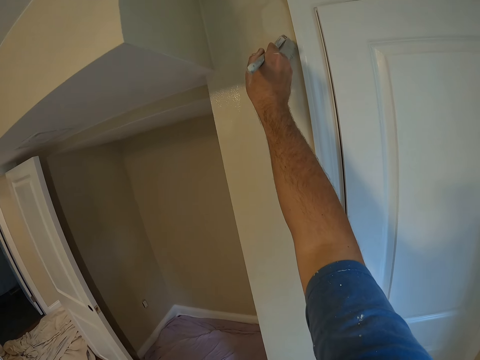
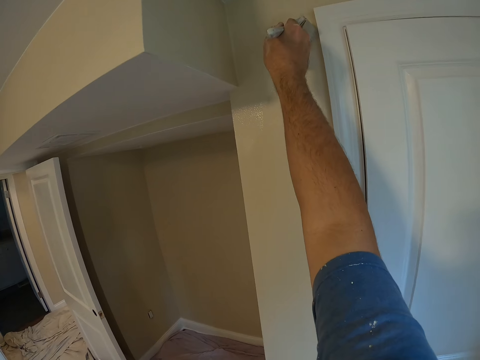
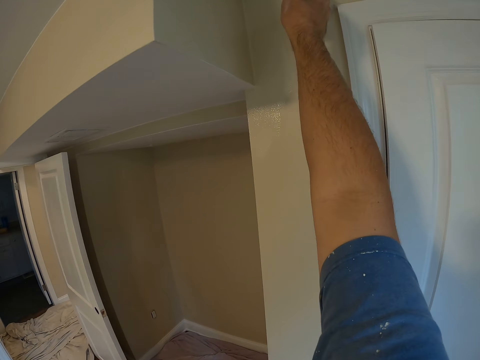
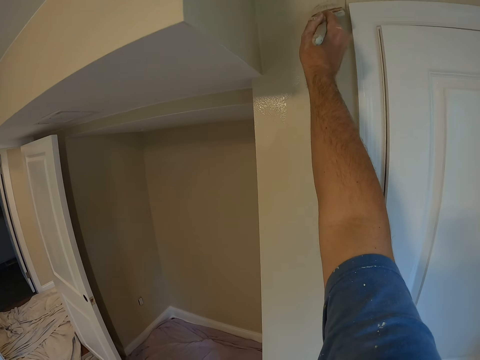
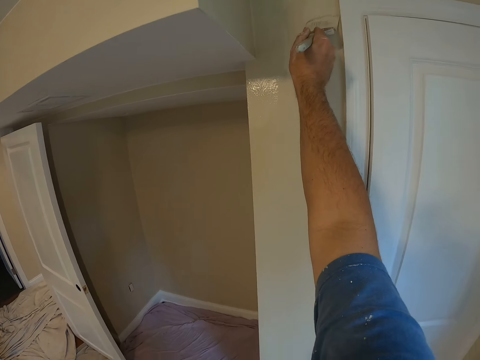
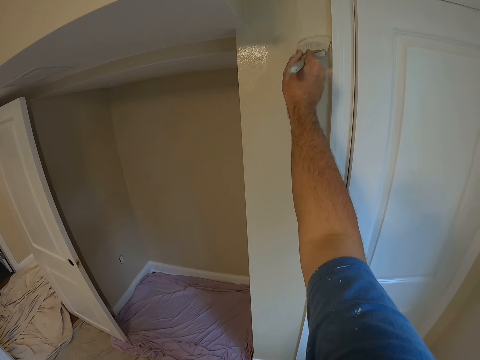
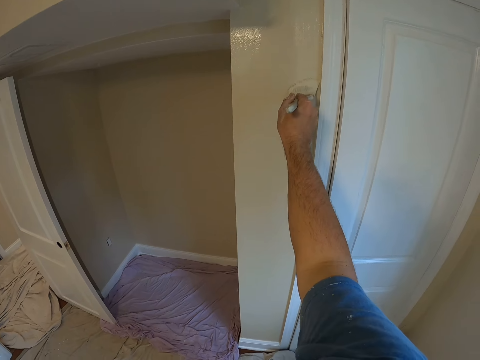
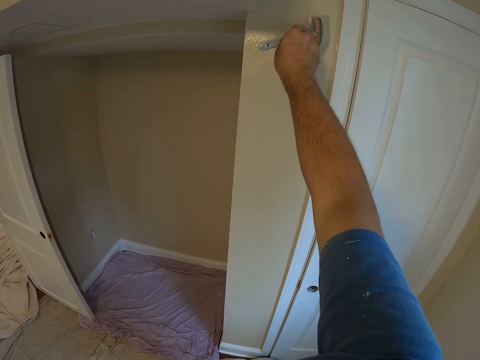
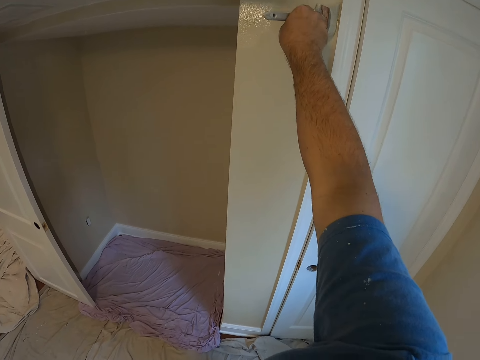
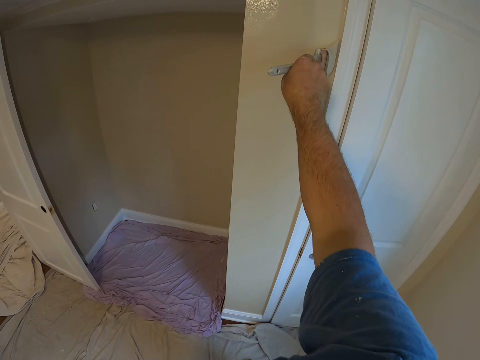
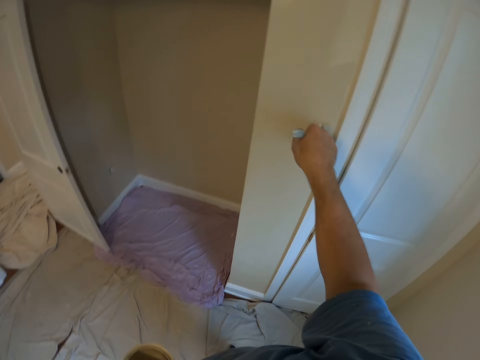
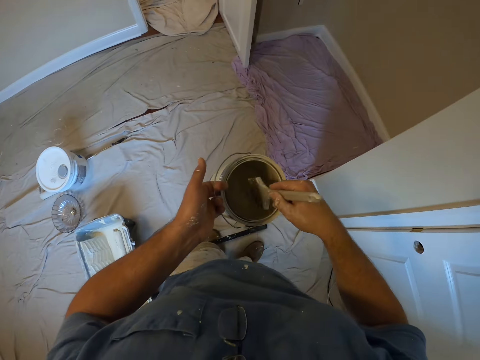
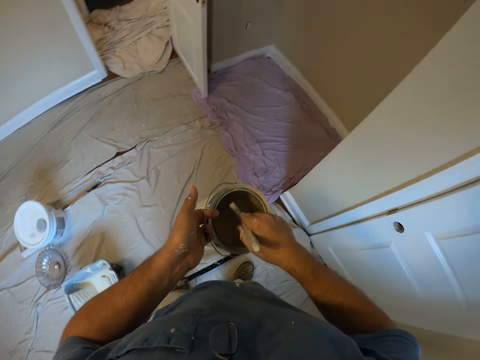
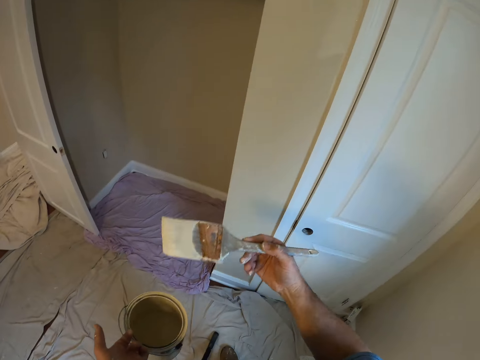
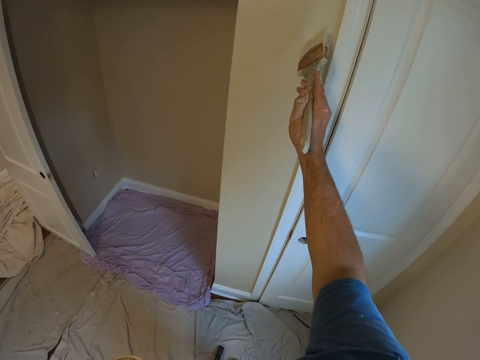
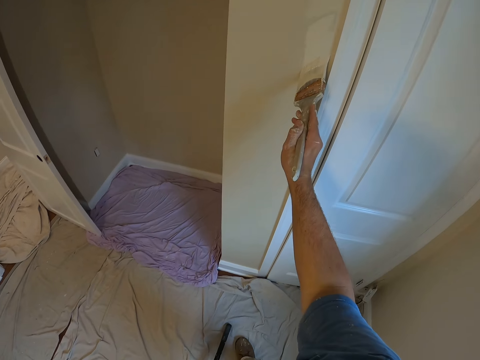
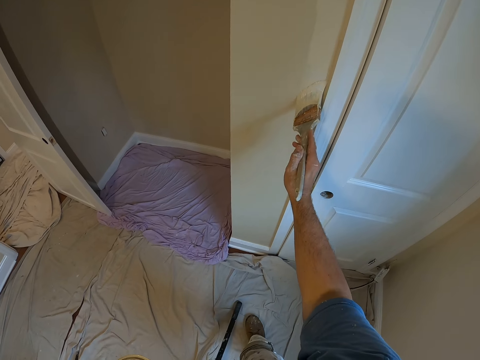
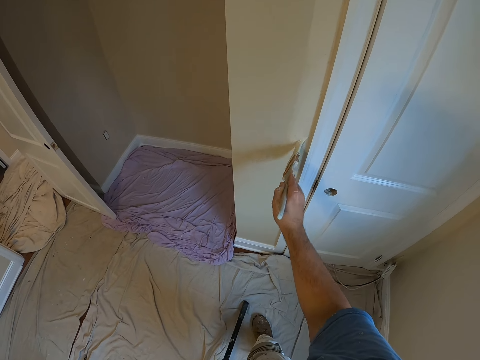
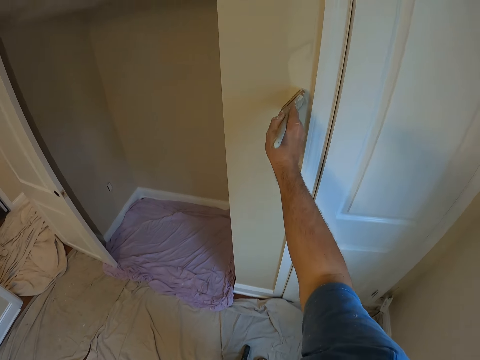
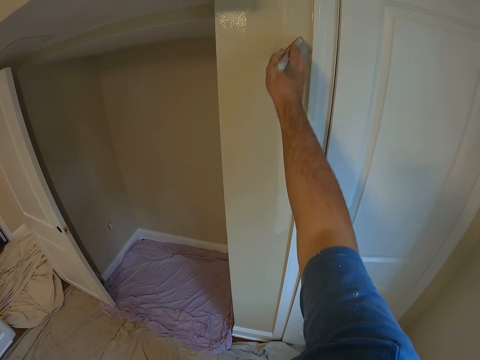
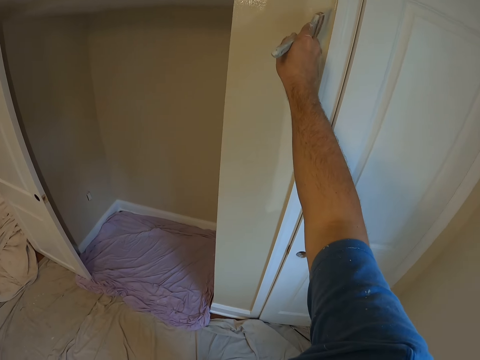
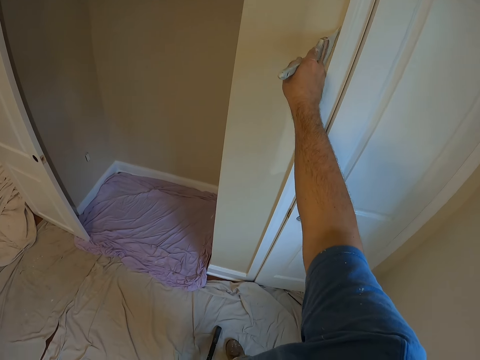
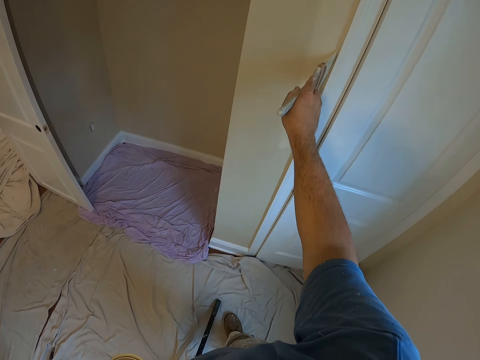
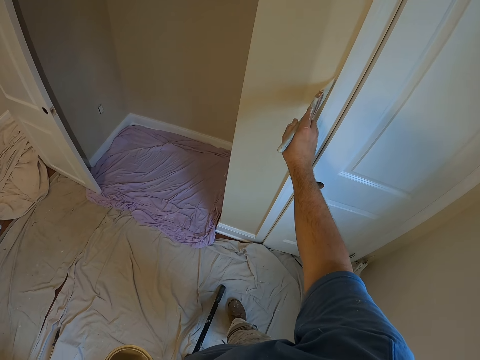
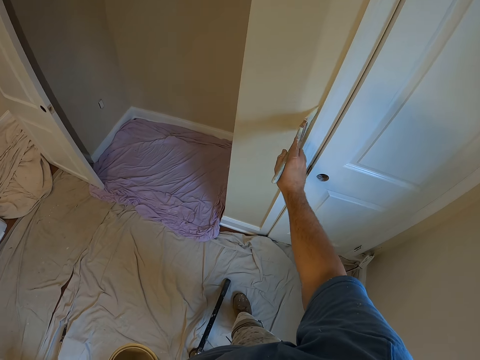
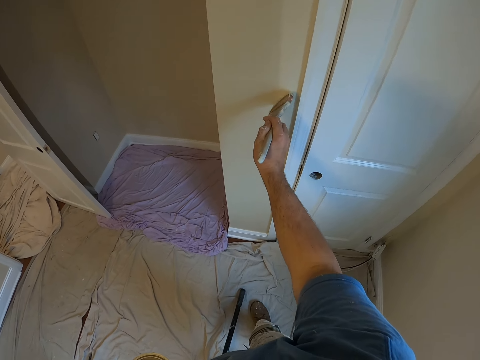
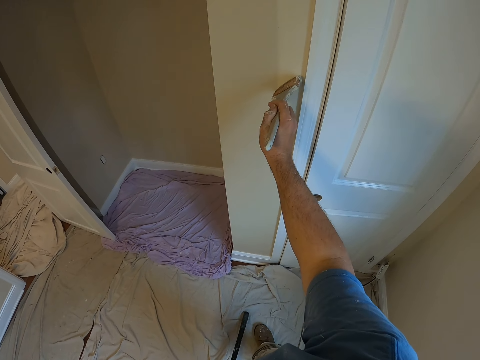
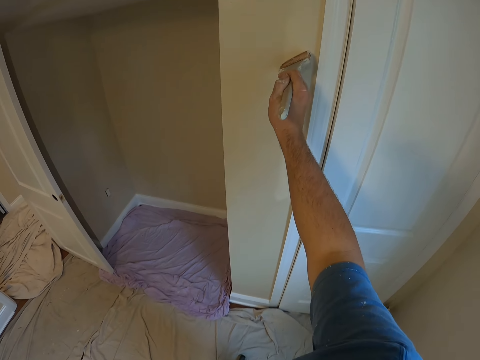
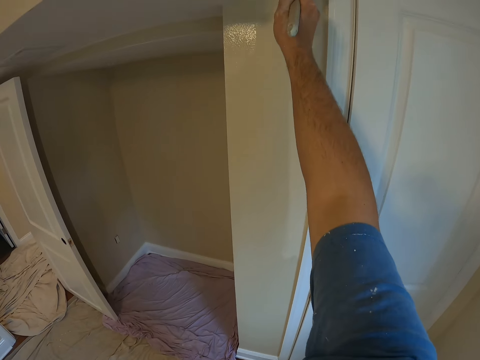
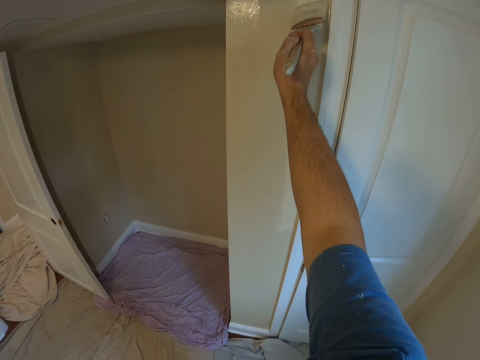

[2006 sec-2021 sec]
The camera wearer dips the brush in his right hand into the paint container in his left hand. He paints the wall using the paintbrush.

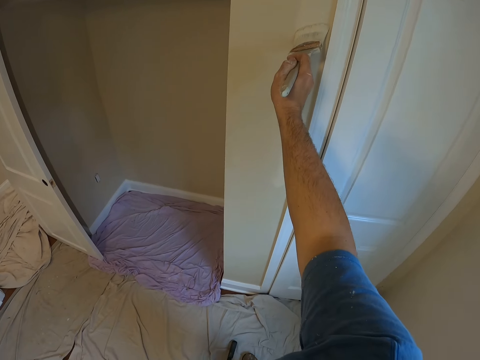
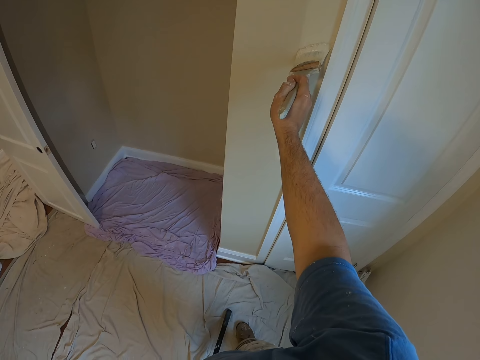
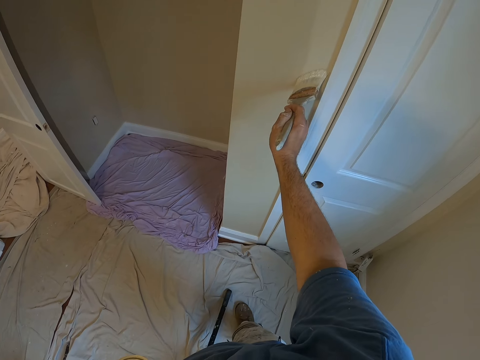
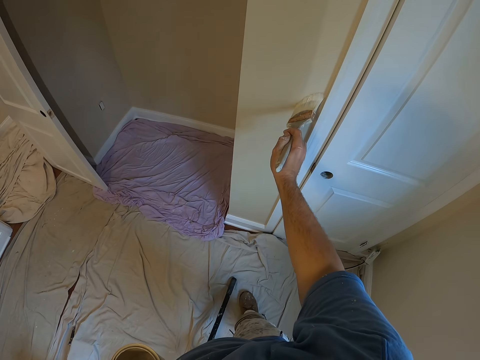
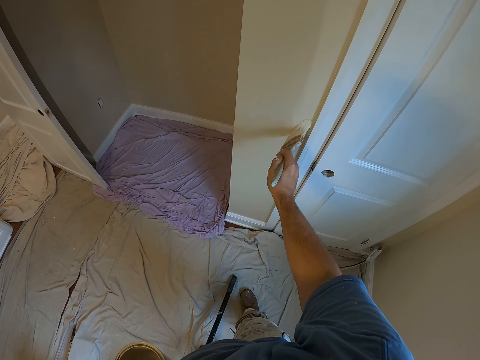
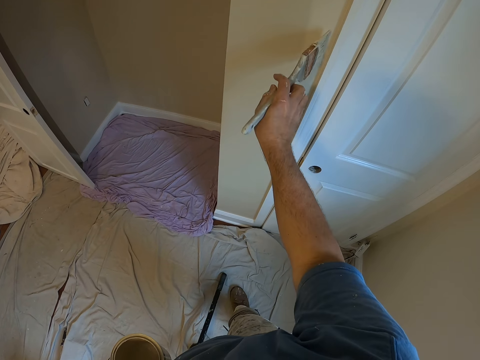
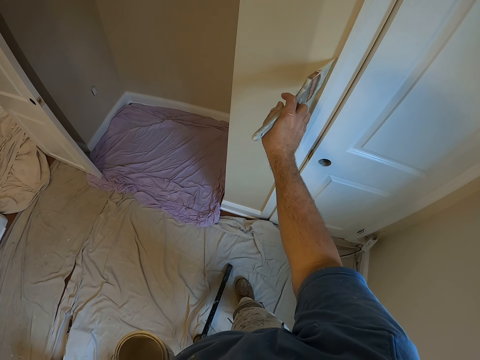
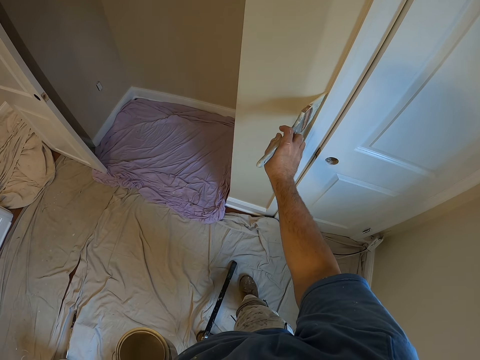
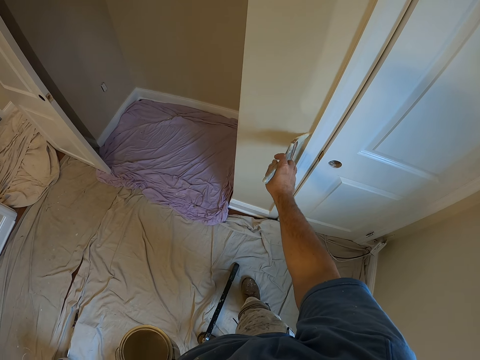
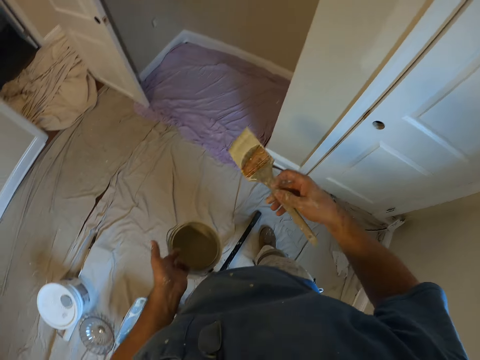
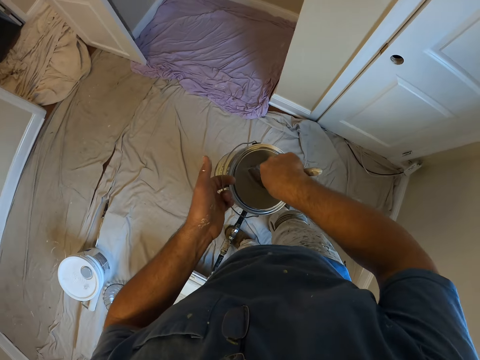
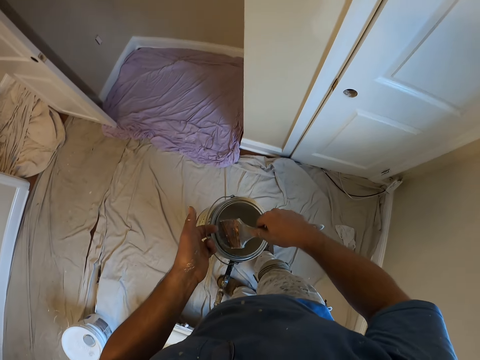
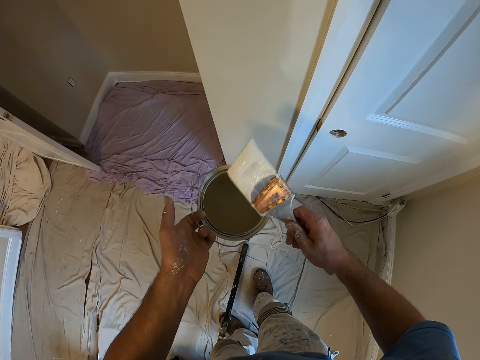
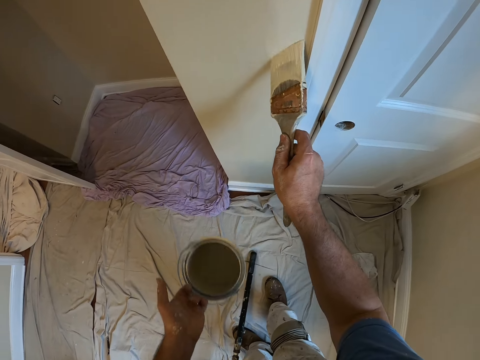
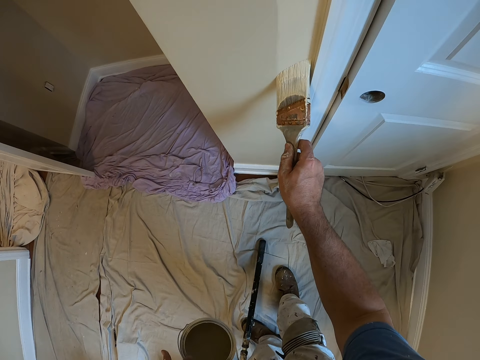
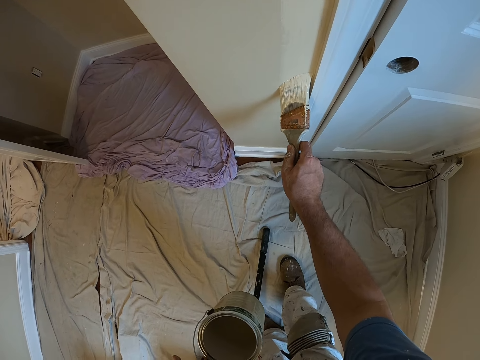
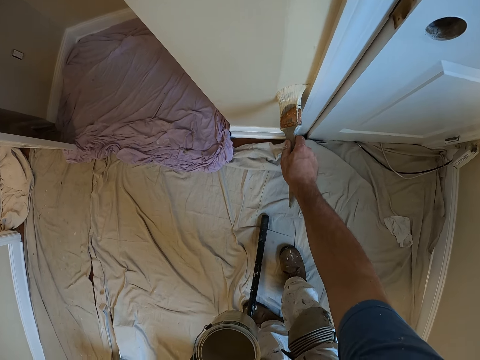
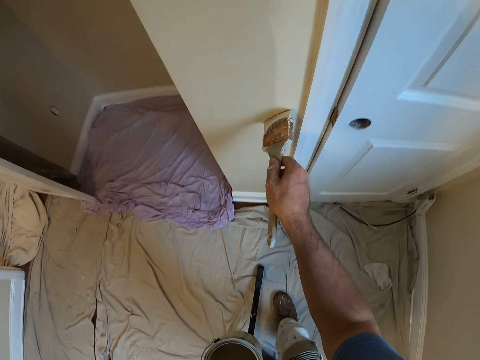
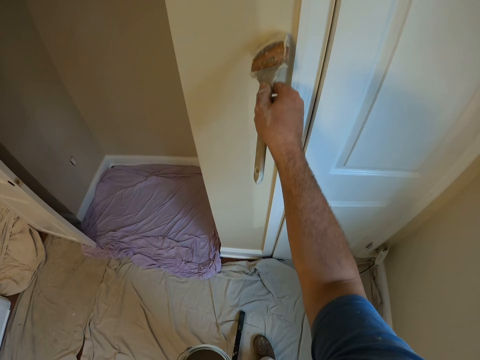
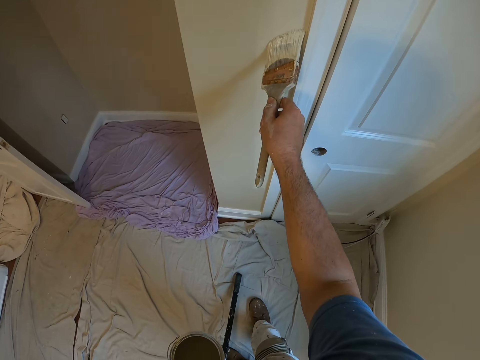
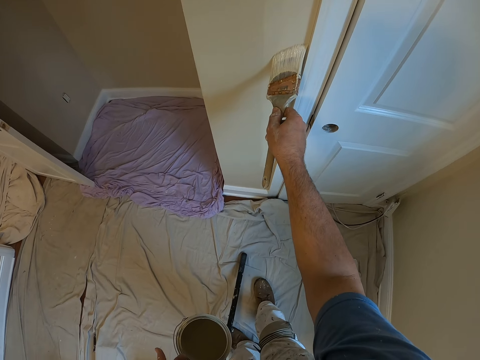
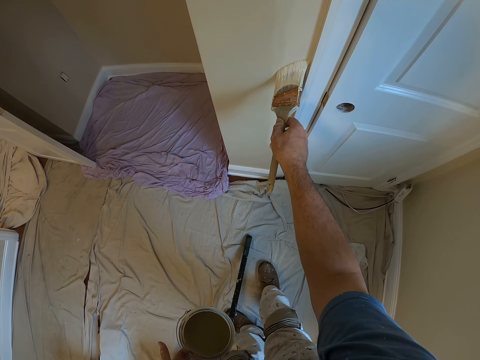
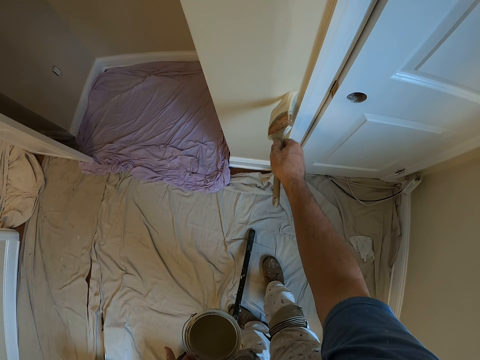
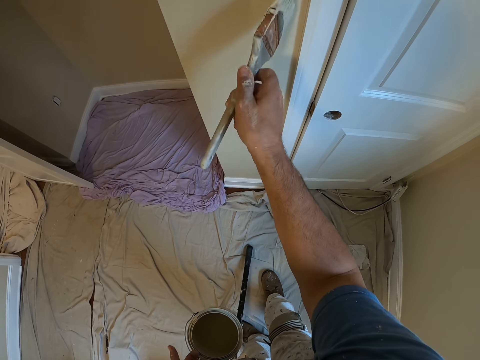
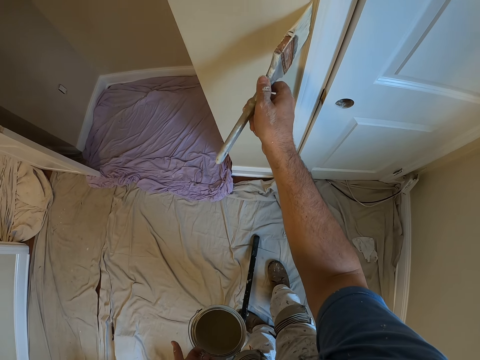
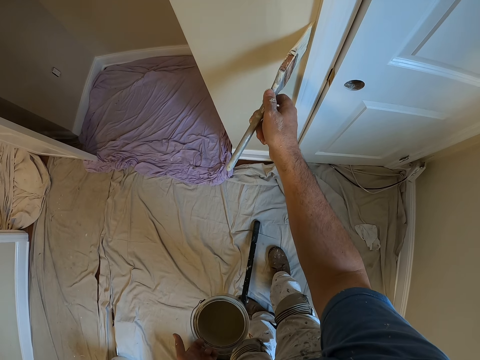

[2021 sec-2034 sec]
The camera wearer dips the brush in his right hand into the paint container in his left hand. He paints the wall using the paintbrush.
